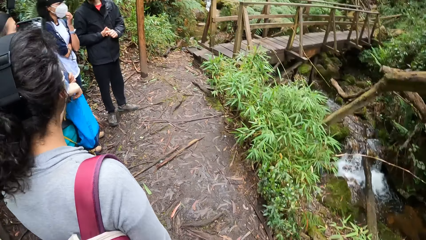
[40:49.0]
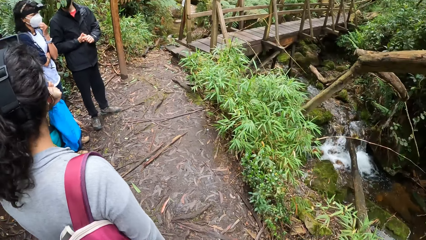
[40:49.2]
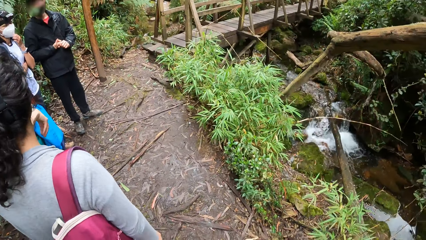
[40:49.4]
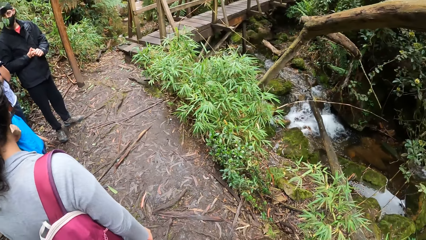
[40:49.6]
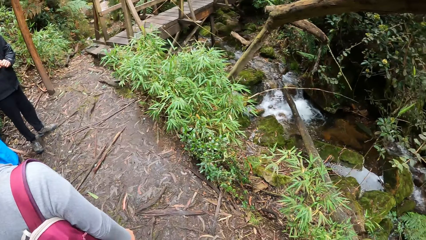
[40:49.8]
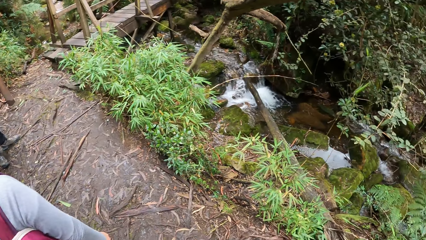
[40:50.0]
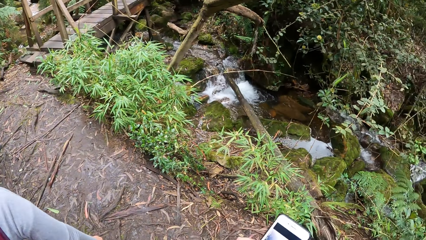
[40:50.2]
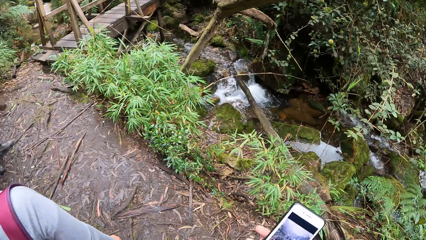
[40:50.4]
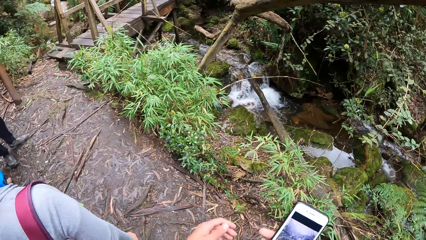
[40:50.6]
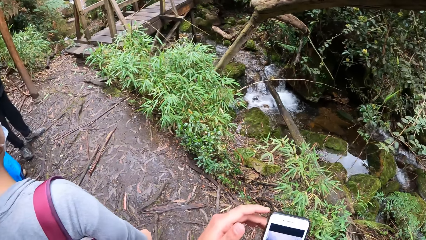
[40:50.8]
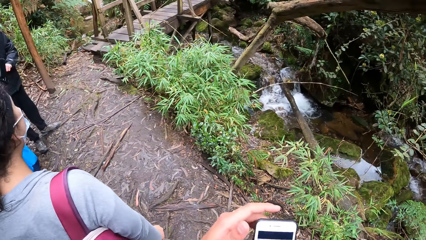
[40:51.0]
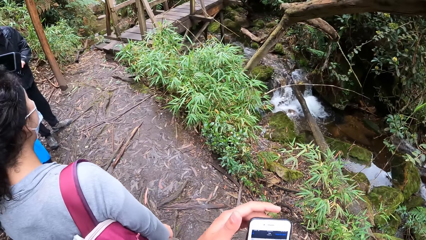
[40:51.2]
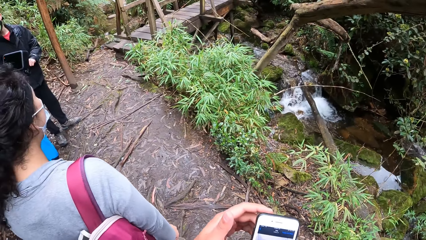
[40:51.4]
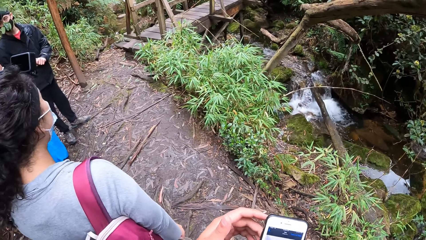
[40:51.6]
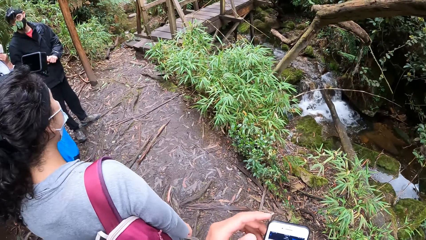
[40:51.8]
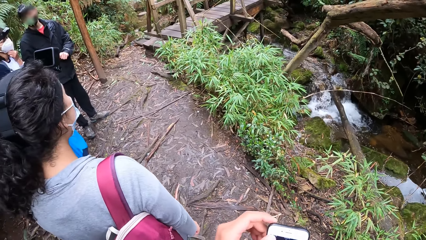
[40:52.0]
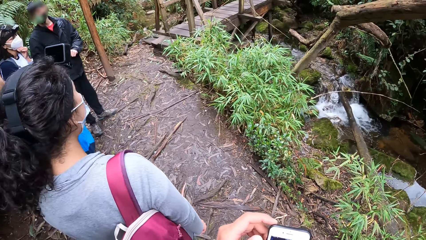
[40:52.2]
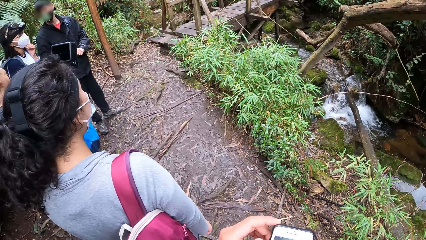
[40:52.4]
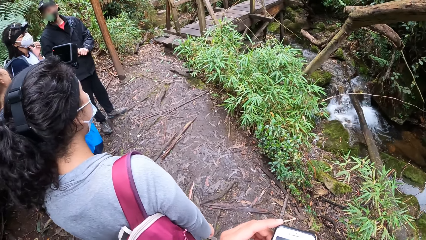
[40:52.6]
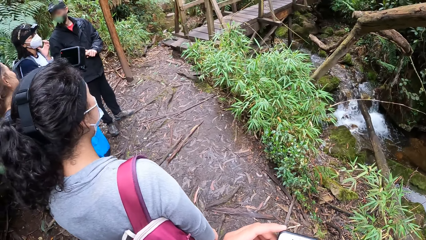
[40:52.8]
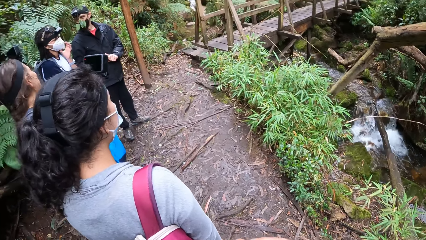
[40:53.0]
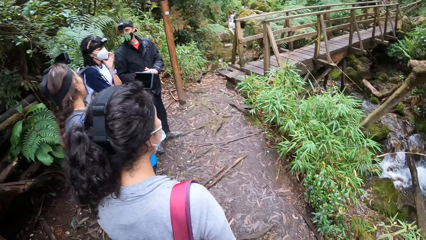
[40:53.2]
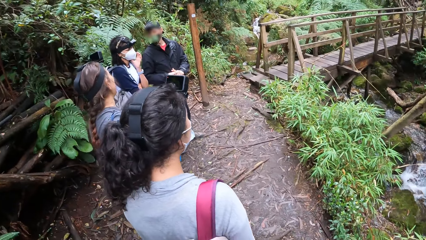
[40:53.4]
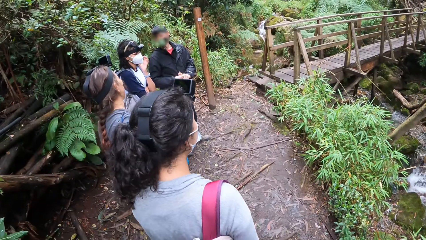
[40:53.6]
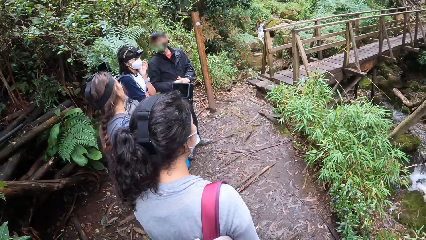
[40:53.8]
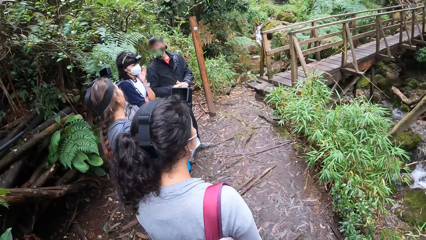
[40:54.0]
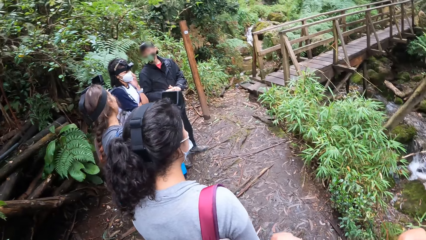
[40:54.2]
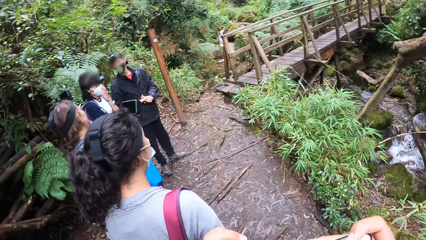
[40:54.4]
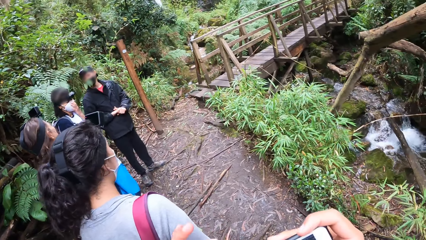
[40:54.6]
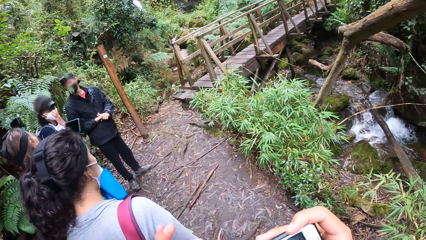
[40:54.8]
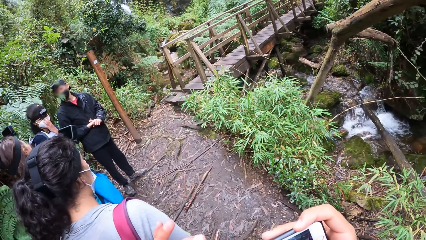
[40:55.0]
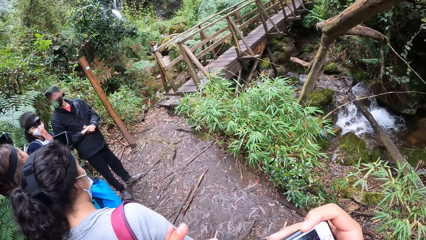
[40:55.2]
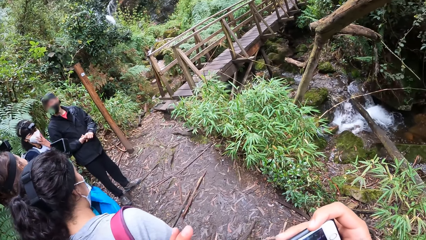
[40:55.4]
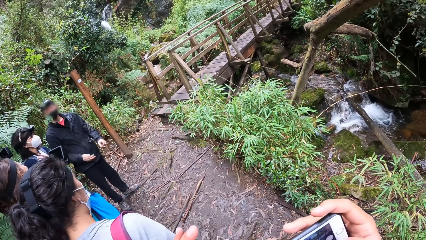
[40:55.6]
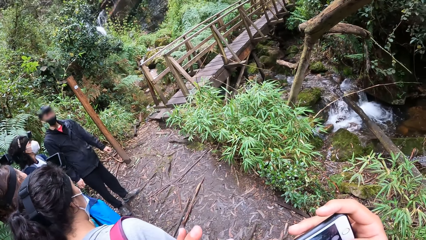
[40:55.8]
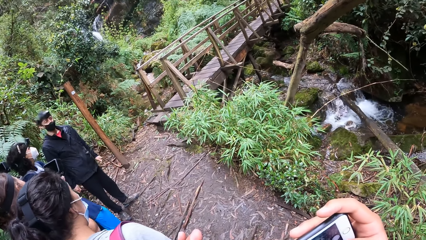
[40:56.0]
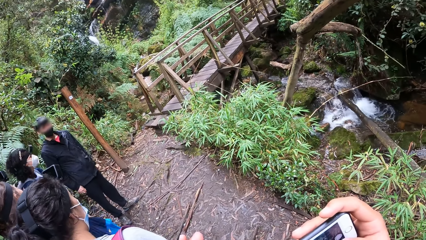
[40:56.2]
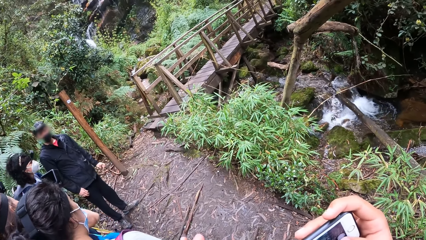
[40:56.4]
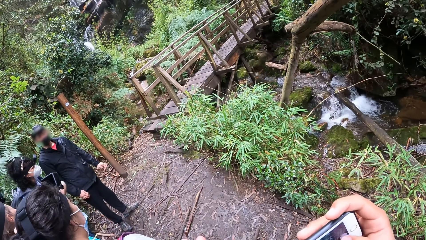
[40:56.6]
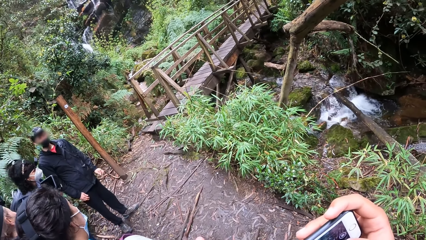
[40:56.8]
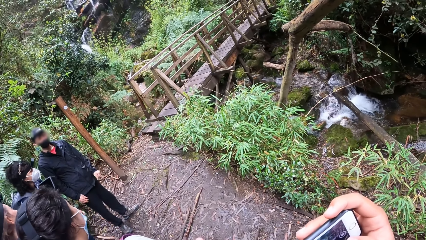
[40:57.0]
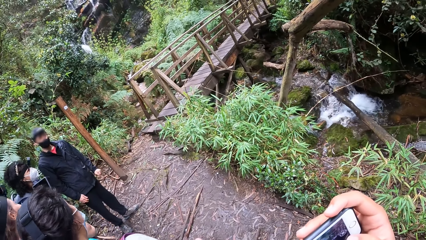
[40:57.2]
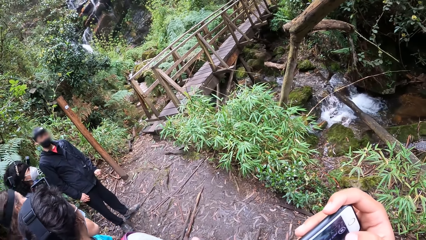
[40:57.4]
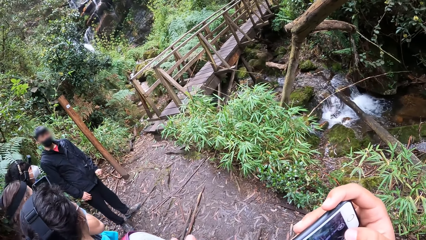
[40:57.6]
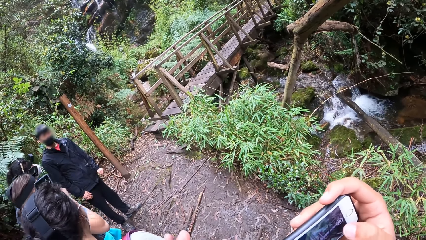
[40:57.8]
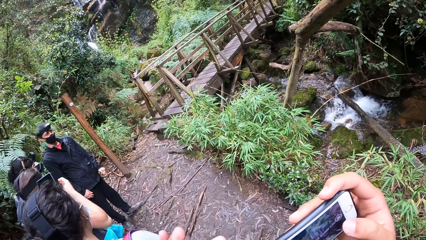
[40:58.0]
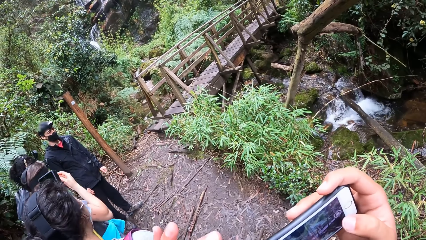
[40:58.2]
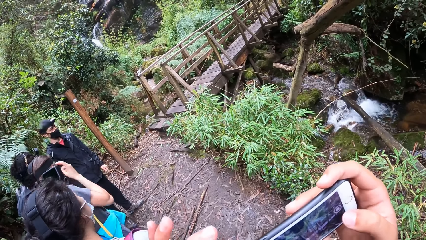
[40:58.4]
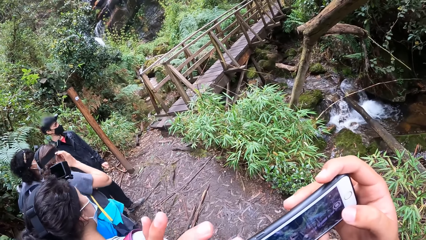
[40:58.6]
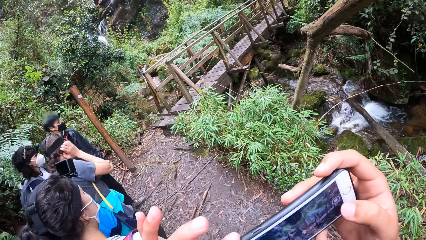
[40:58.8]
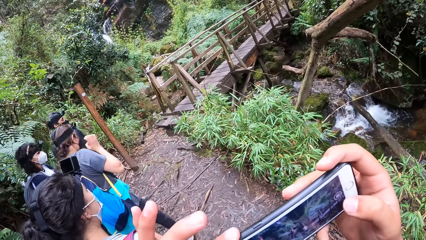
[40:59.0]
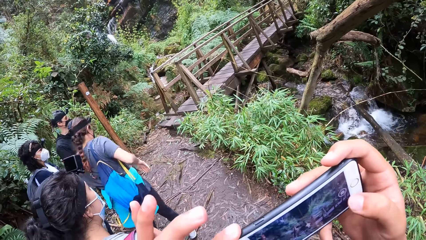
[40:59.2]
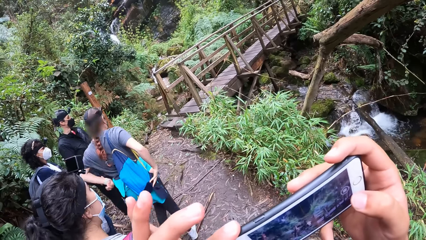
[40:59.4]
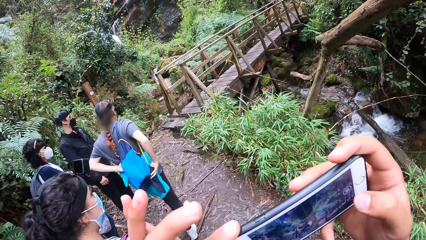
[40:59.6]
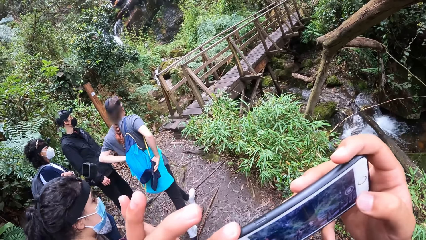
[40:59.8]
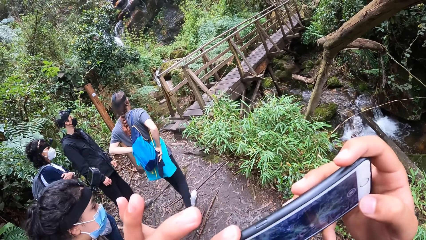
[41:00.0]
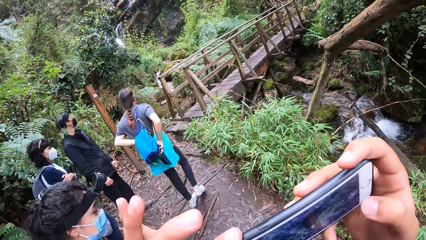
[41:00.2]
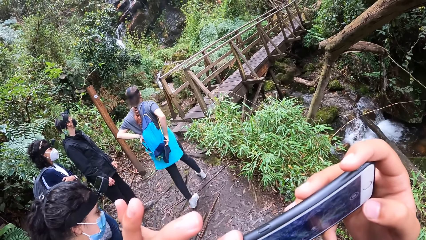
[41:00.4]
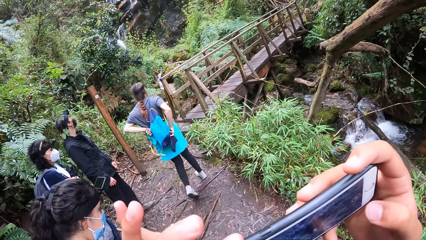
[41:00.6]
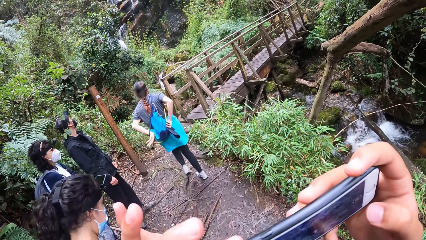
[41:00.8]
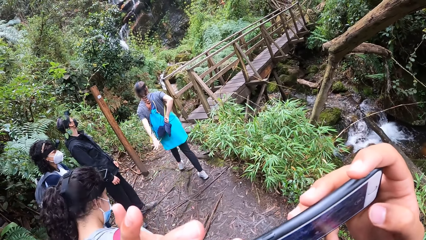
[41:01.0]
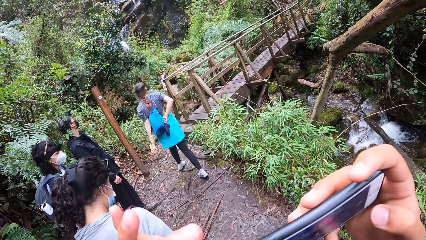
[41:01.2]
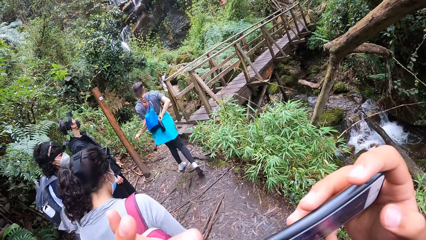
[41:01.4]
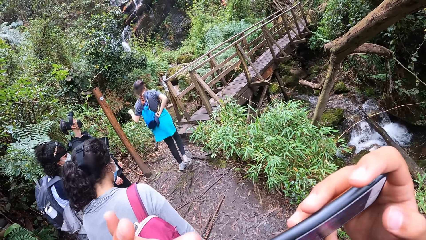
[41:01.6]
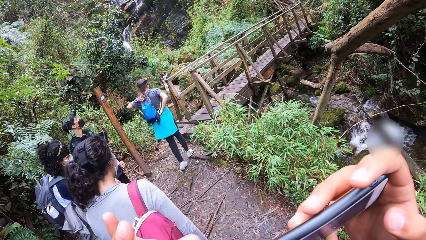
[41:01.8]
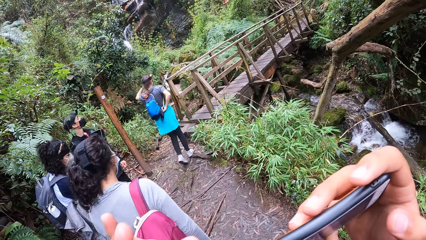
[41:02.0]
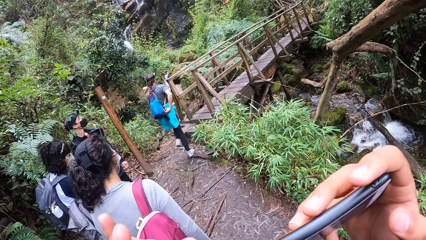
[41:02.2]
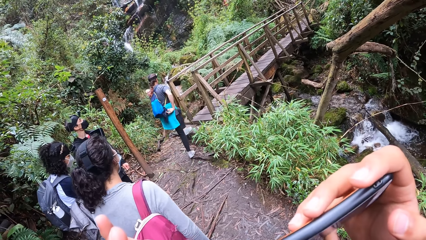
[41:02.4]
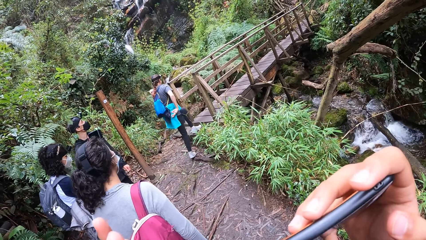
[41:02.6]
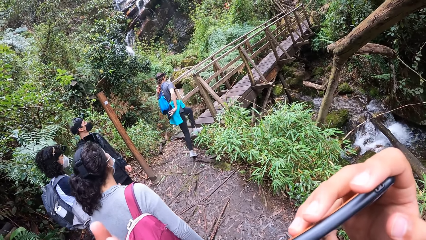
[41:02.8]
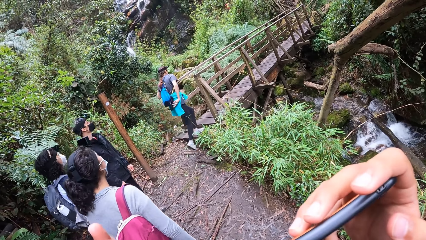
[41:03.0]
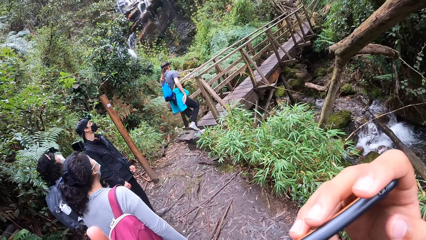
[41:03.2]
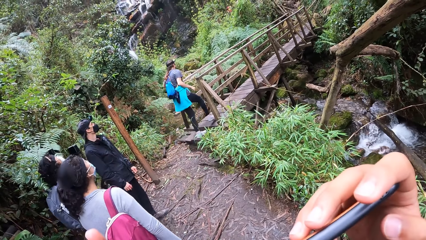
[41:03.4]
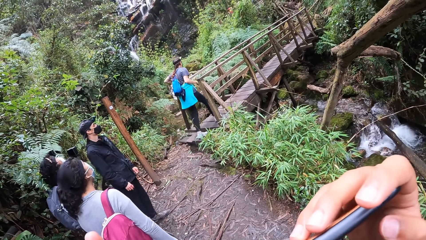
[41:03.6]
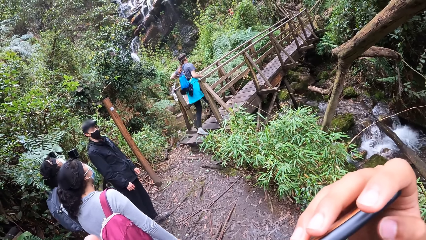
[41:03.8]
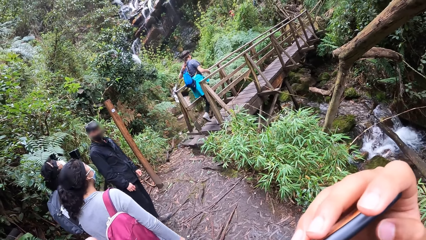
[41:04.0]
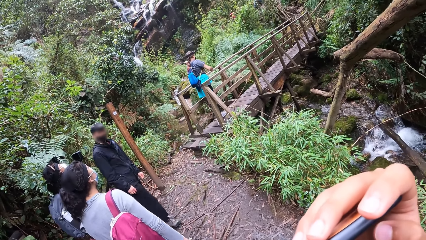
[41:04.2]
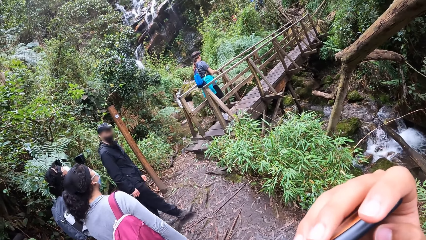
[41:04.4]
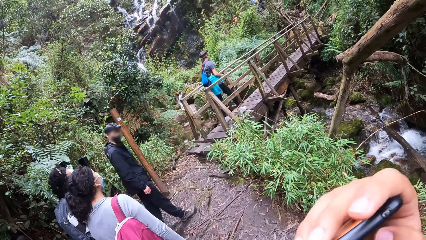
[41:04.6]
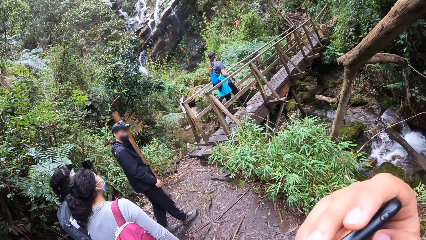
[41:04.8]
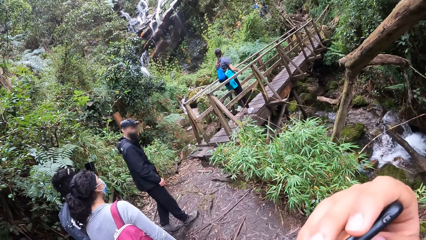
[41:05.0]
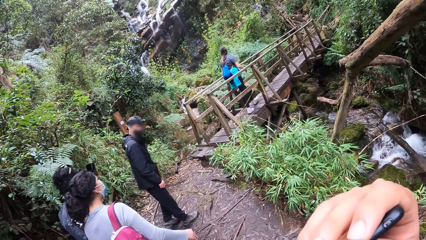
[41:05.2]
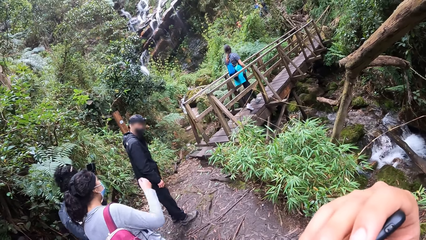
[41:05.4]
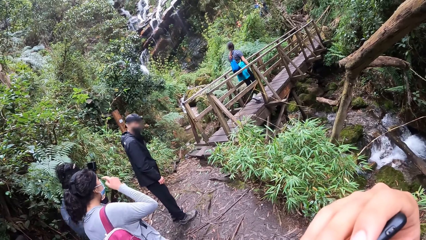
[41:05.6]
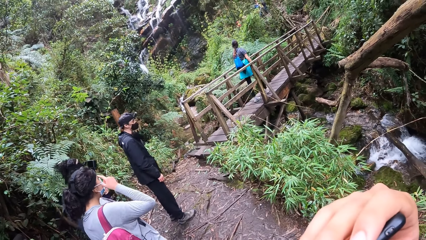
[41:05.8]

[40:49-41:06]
The camera wearer holds a phone with his right hand. He operates on the phone. He holds the phone with both hands. He takes a picture with the phone.
